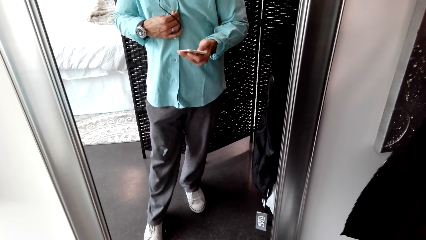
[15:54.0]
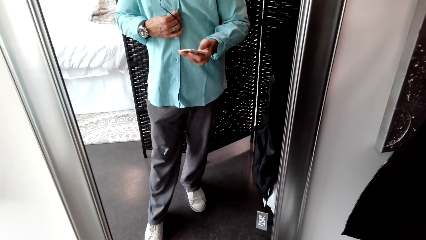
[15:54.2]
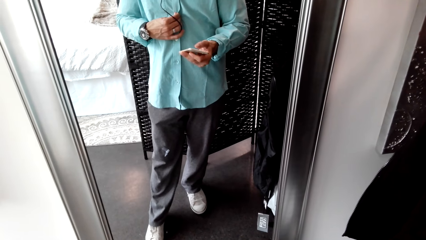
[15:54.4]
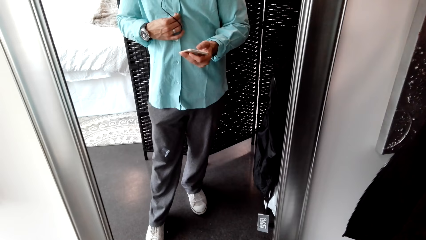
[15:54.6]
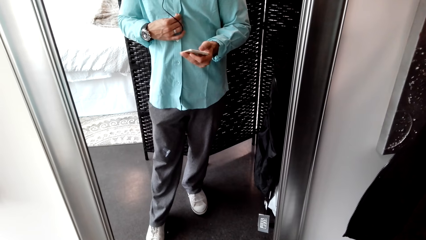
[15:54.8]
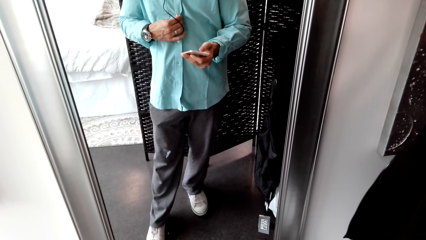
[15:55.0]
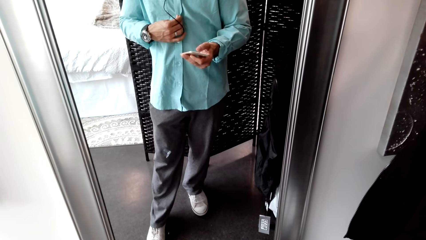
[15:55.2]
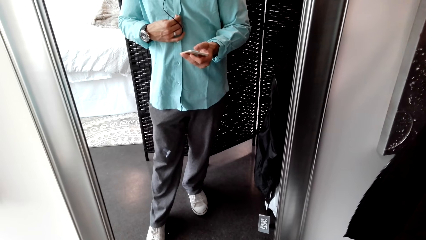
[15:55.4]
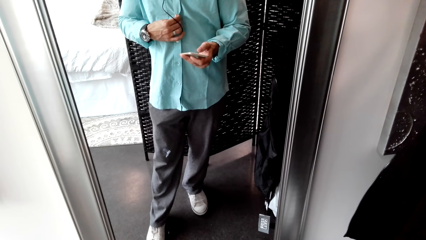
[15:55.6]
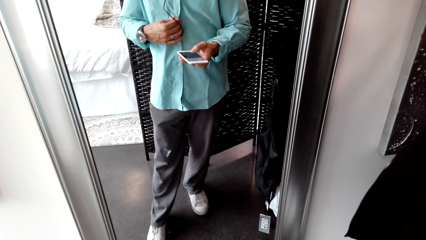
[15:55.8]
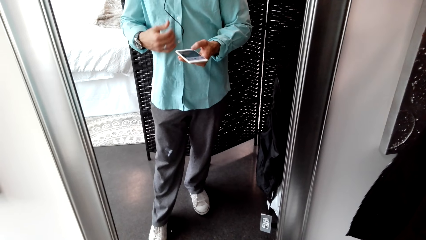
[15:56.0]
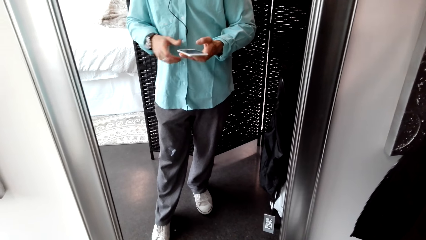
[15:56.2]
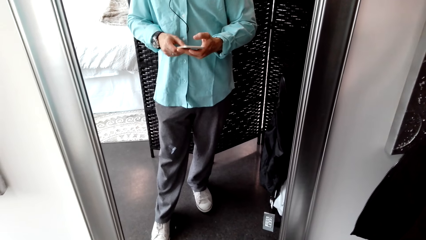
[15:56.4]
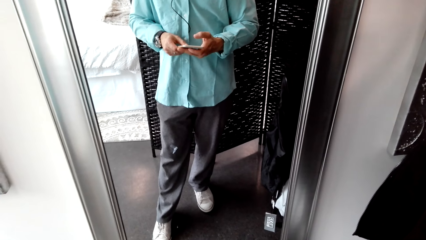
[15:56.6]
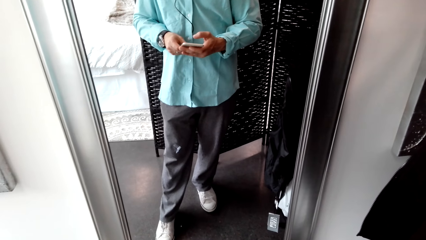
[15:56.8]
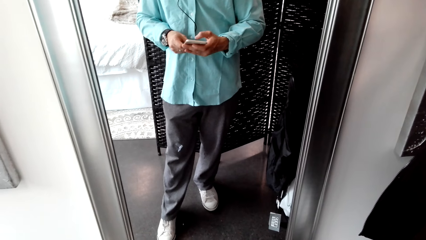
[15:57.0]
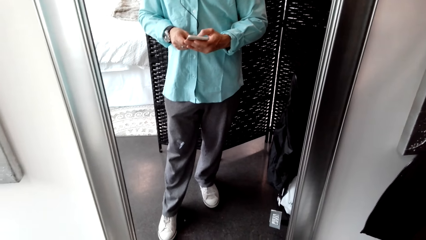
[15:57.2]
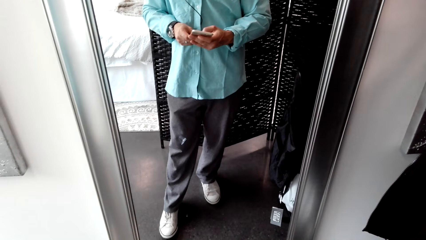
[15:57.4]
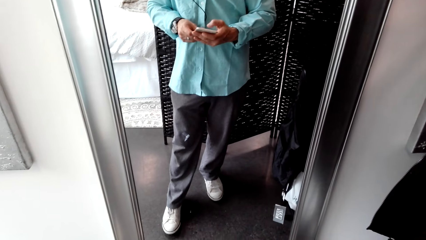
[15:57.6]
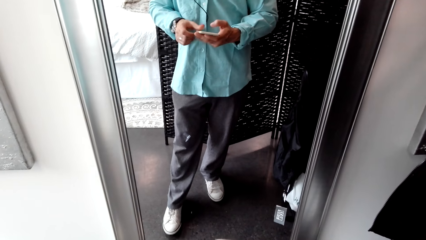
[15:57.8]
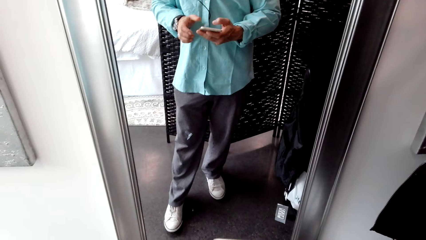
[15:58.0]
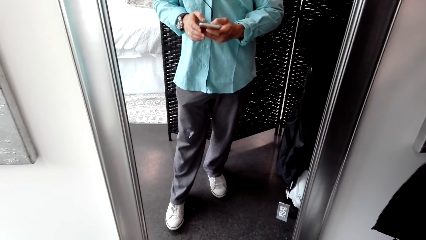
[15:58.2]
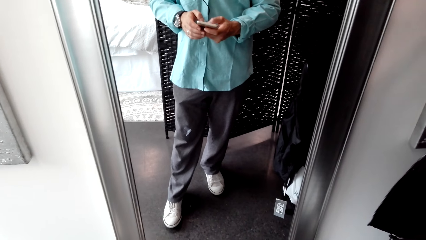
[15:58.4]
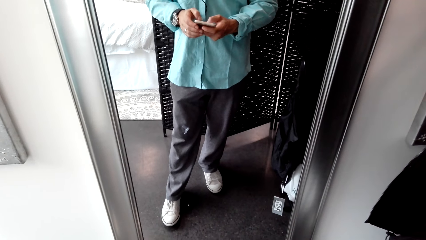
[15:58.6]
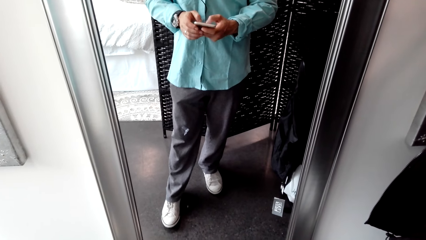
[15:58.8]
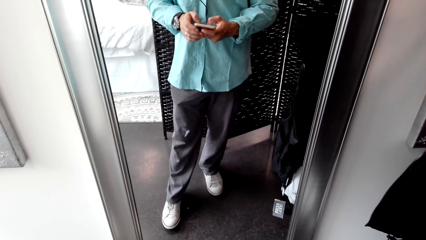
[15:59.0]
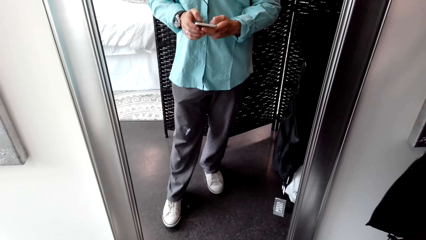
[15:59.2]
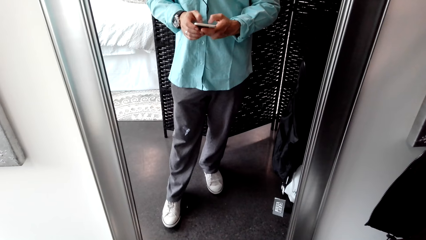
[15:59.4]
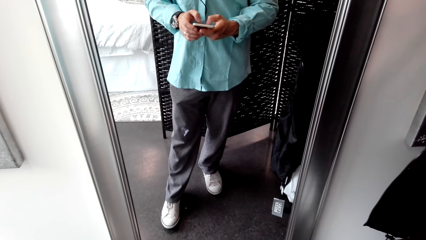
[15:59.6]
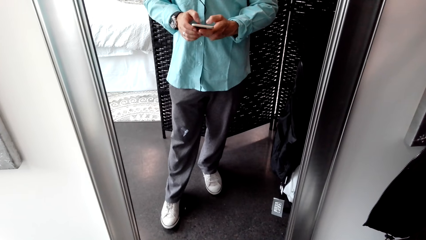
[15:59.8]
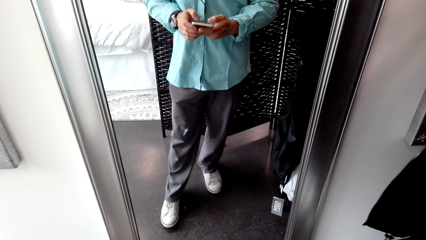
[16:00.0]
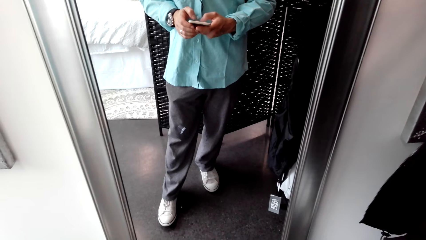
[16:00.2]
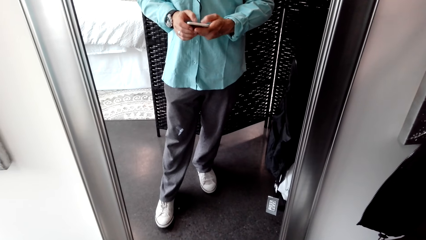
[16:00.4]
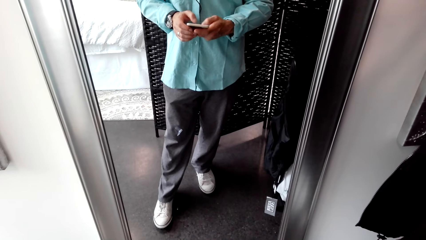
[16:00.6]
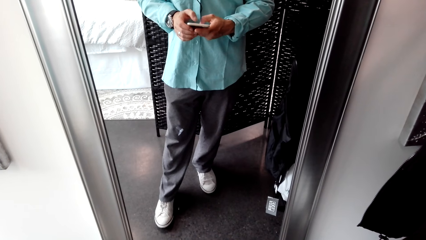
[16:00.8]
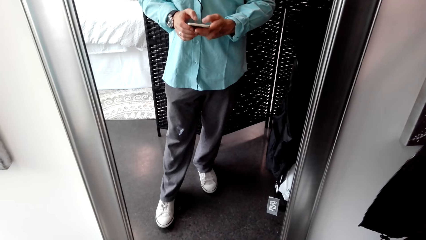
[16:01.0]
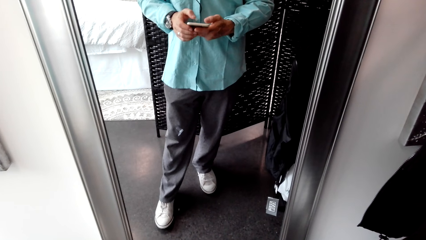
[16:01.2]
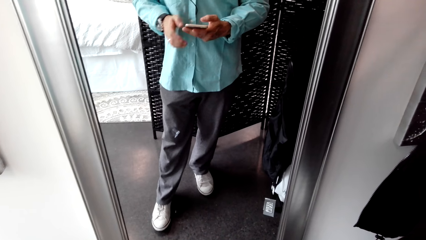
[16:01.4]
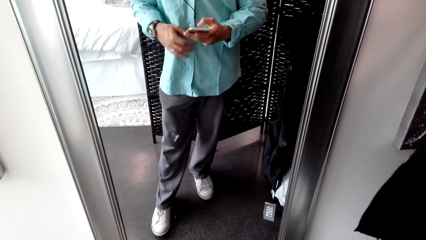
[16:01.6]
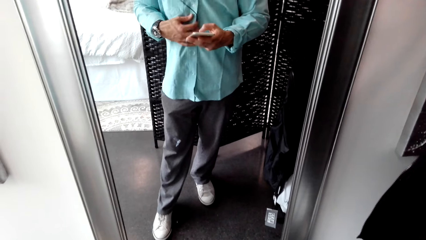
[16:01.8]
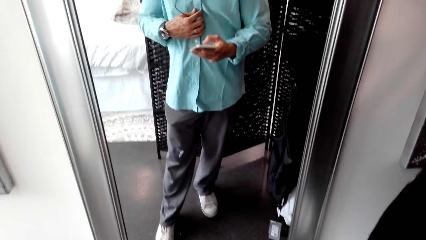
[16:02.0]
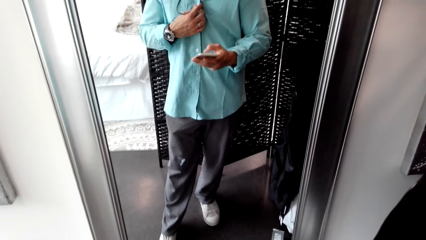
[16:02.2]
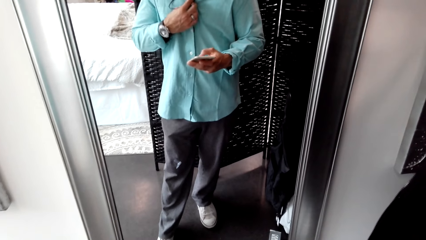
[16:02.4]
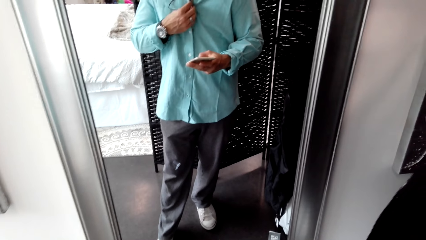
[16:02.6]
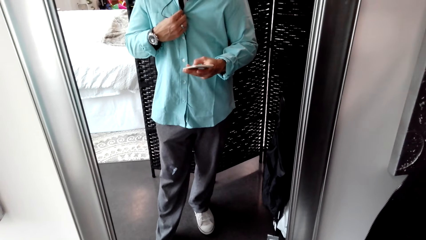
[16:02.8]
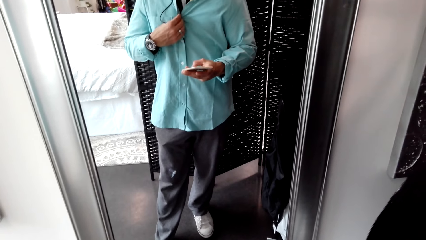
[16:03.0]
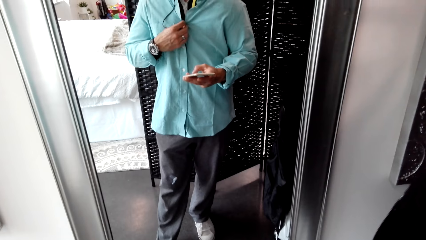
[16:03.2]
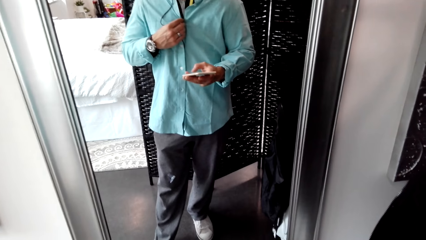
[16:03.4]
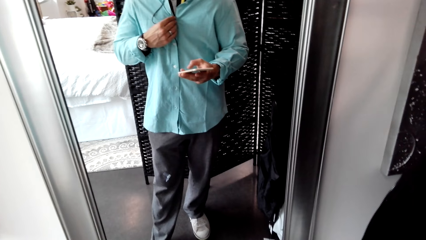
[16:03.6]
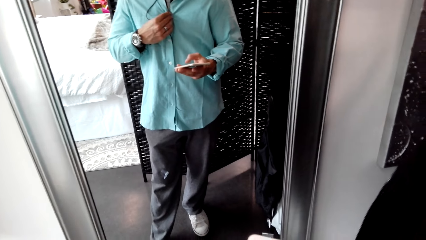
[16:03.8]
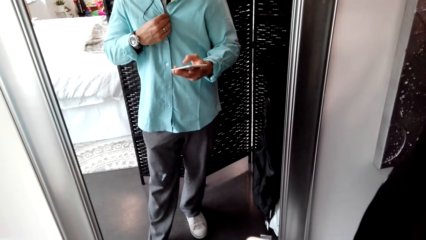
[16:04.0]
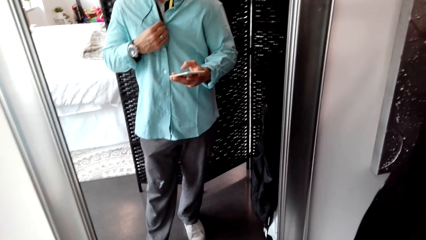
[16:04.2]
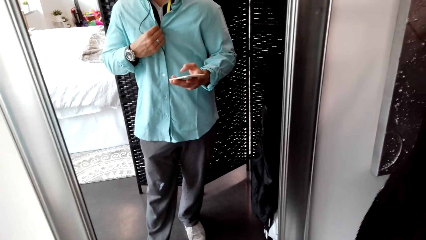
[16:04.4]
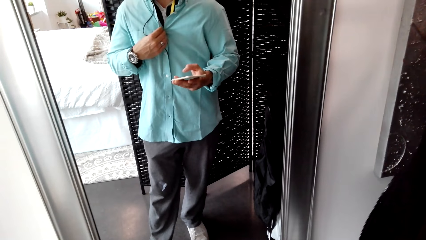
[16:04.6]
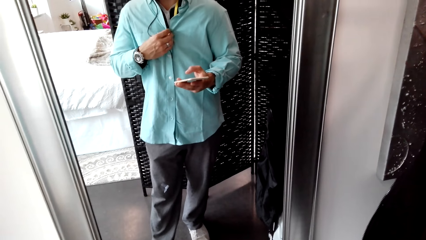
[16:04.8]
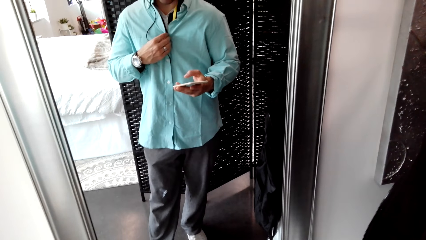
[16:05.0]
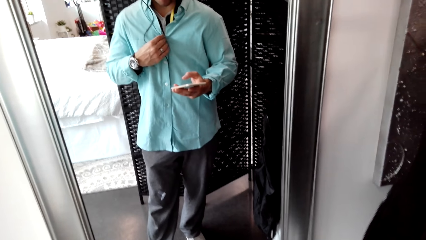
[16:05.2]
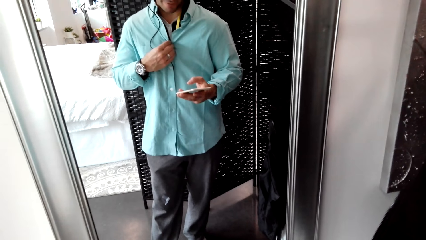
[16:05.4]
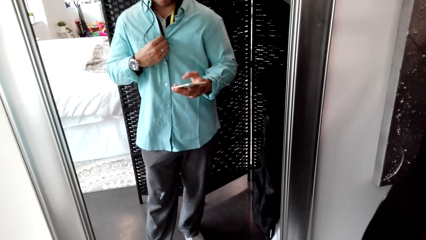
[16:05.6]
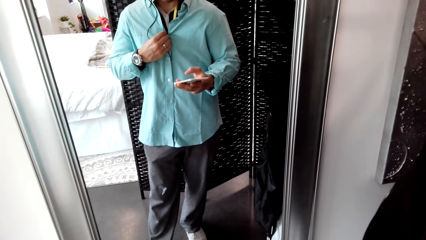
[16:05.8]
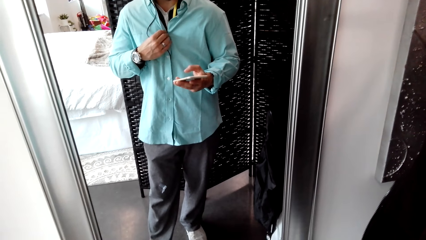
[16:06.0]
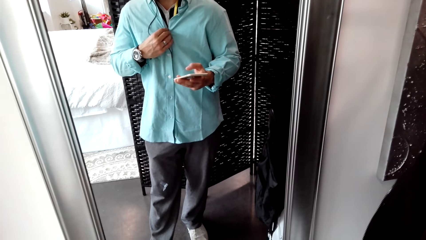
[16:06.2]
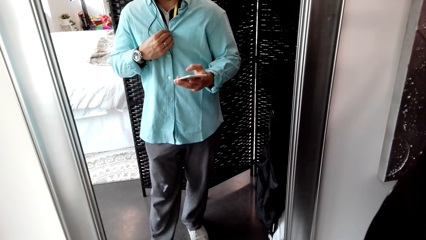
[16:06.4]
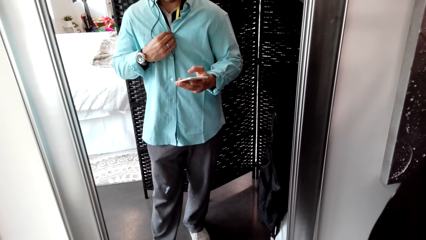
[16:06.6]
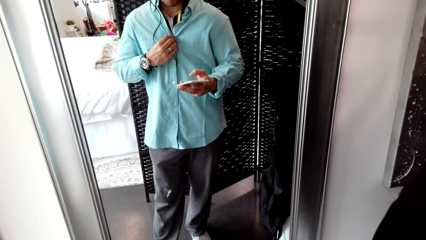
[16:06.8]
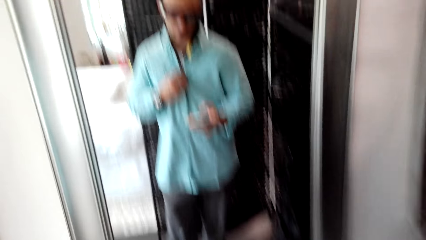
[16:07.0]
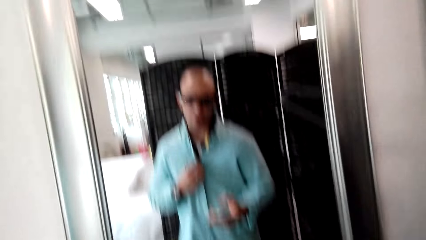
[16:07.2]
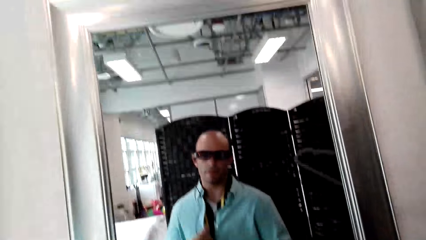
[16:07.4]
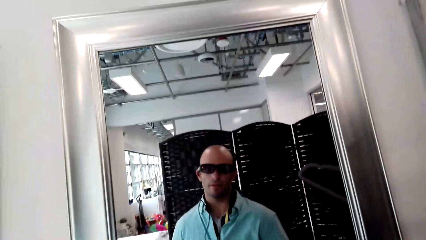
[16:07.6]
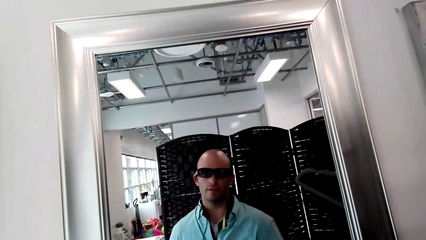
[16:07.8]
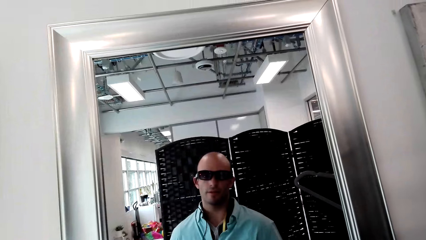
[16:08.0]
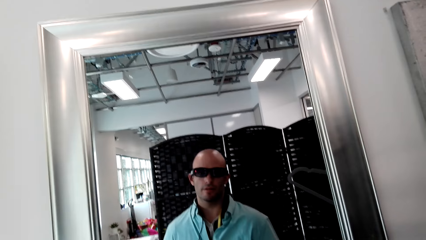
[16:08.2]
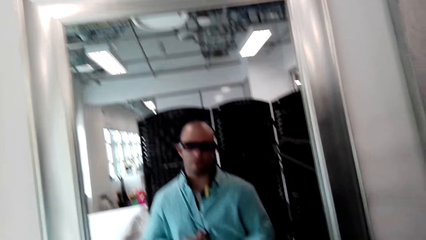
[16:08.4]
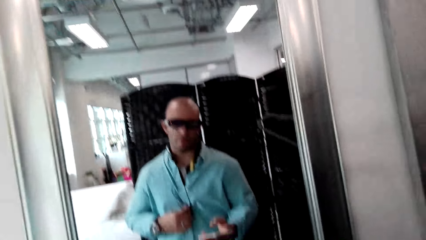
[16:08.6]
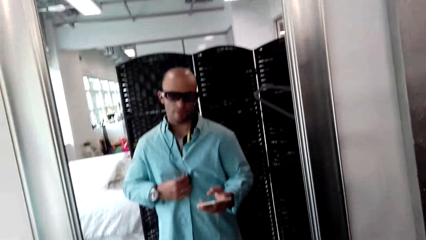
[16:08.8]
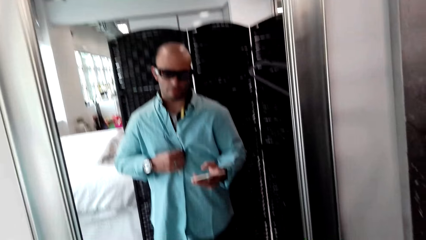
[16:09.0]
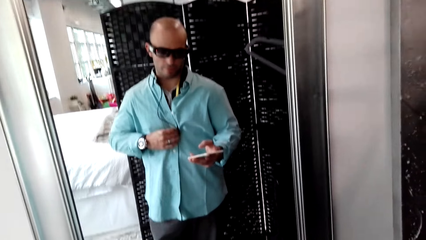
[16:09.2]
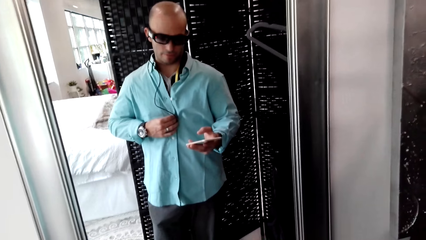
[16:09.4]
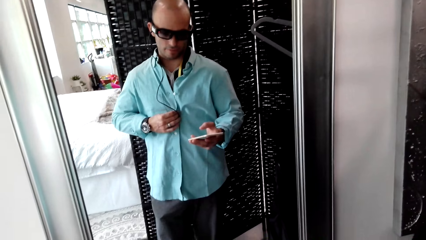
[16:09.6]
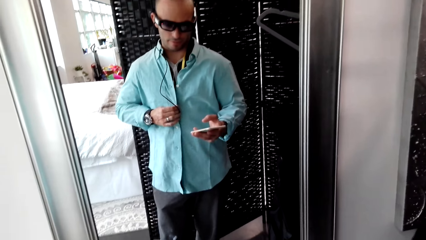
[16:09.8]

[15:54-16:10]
A man uses the phone. He holds the phone with both hands. He uses the phone. He aligns the earphone with the right hand. He buttons the shirt with the left hand. The camera wearer looks around.
